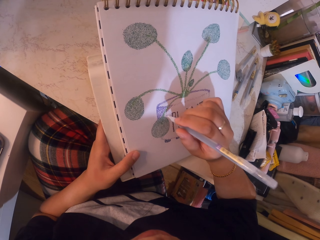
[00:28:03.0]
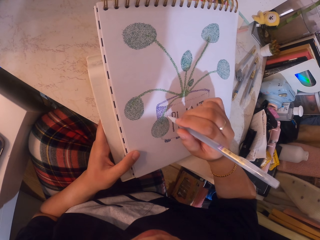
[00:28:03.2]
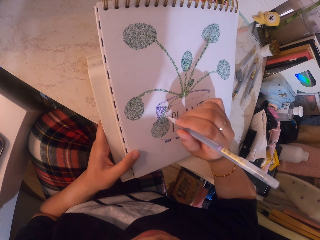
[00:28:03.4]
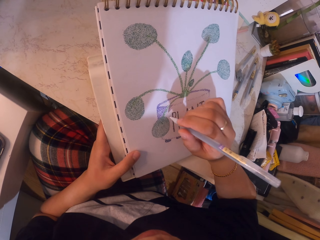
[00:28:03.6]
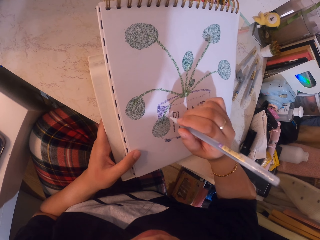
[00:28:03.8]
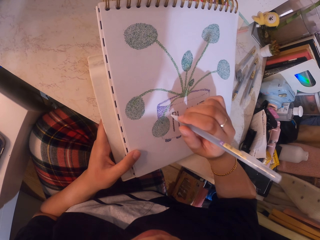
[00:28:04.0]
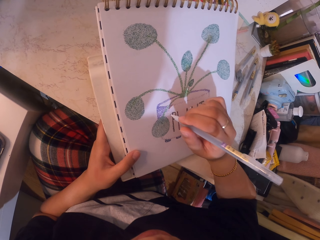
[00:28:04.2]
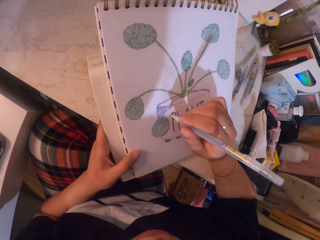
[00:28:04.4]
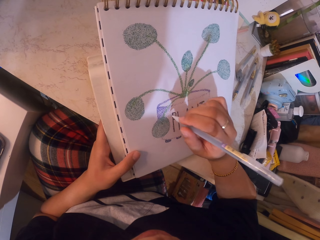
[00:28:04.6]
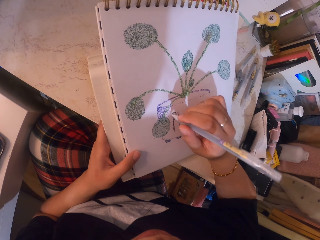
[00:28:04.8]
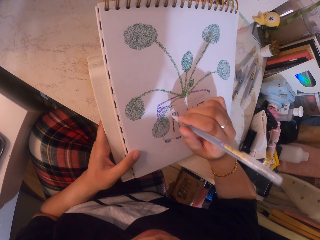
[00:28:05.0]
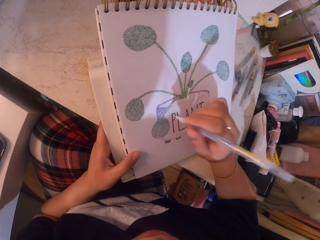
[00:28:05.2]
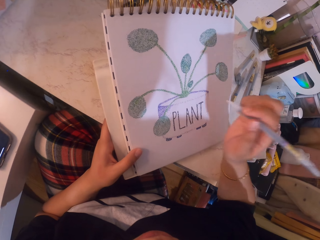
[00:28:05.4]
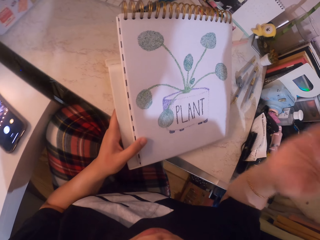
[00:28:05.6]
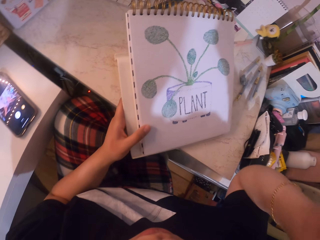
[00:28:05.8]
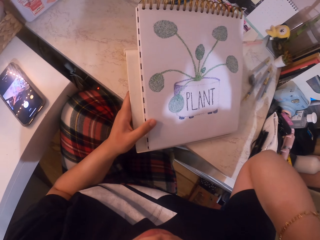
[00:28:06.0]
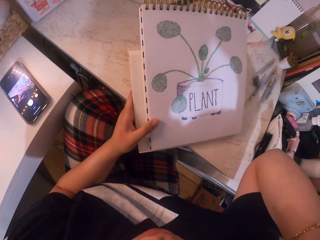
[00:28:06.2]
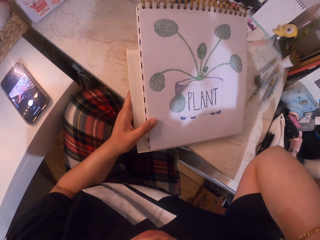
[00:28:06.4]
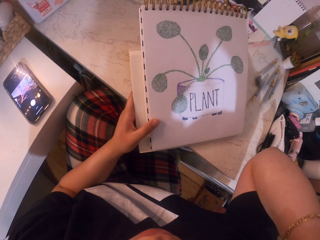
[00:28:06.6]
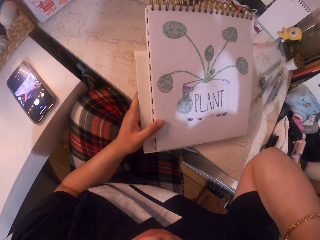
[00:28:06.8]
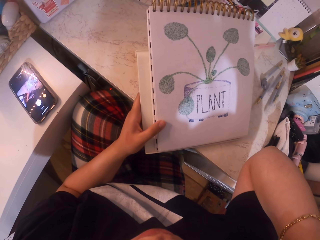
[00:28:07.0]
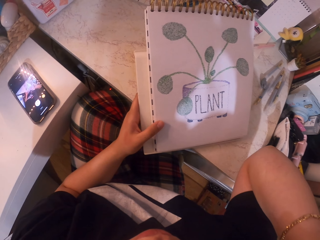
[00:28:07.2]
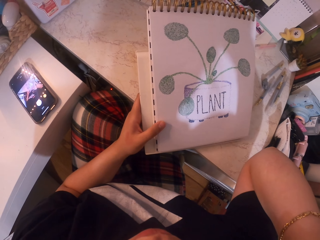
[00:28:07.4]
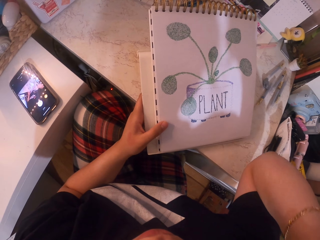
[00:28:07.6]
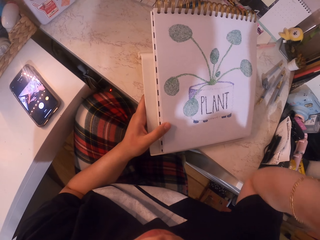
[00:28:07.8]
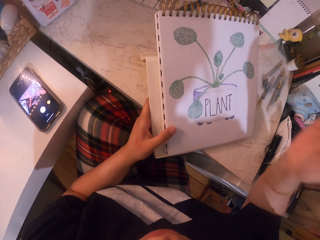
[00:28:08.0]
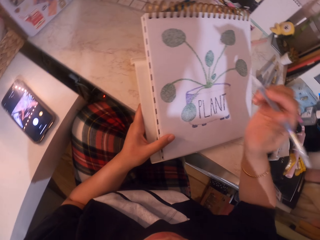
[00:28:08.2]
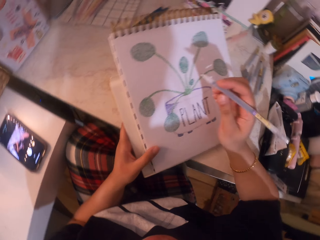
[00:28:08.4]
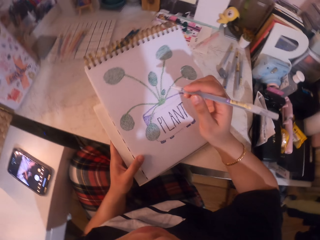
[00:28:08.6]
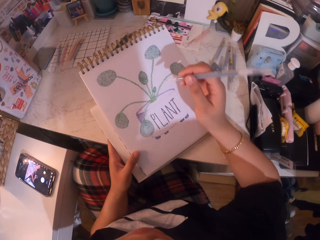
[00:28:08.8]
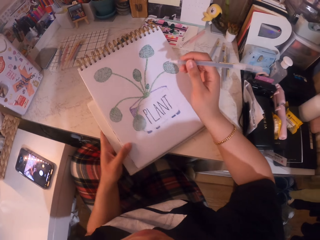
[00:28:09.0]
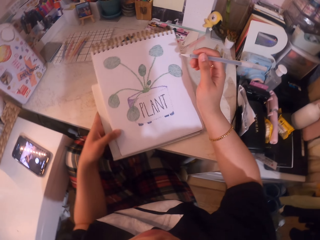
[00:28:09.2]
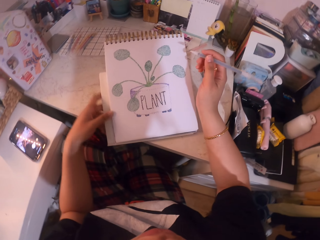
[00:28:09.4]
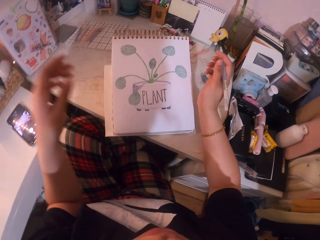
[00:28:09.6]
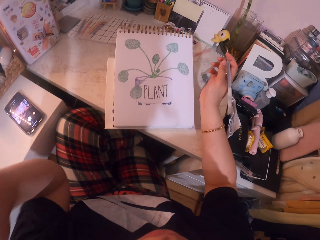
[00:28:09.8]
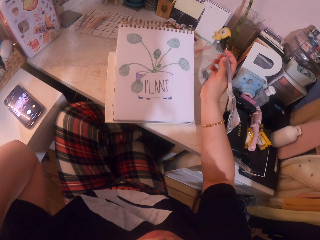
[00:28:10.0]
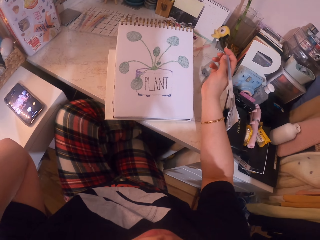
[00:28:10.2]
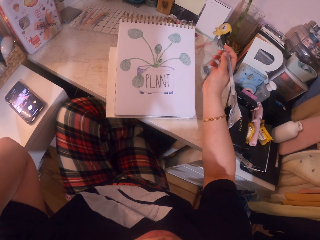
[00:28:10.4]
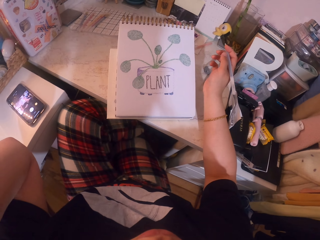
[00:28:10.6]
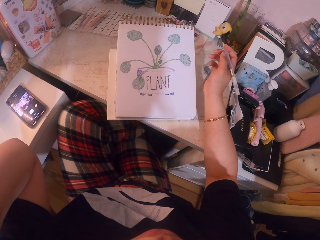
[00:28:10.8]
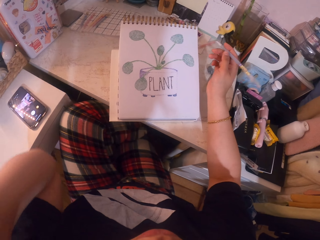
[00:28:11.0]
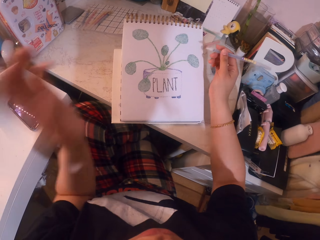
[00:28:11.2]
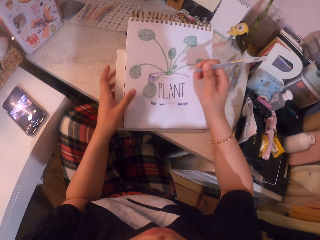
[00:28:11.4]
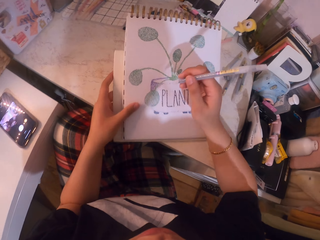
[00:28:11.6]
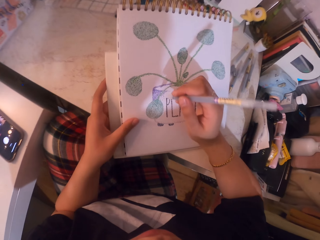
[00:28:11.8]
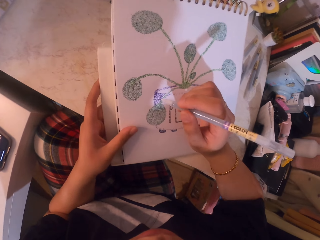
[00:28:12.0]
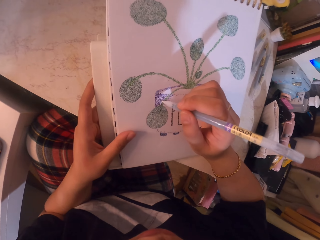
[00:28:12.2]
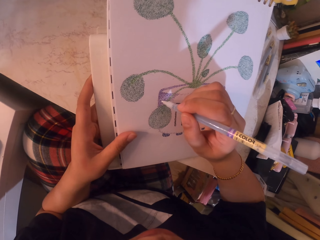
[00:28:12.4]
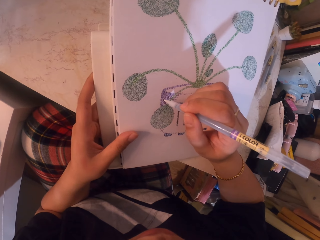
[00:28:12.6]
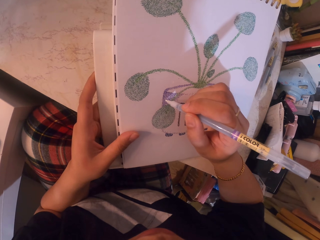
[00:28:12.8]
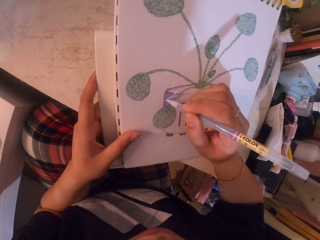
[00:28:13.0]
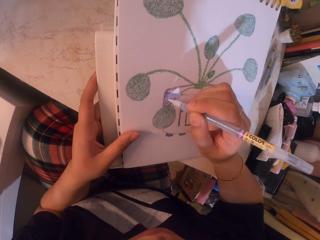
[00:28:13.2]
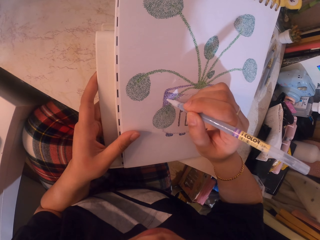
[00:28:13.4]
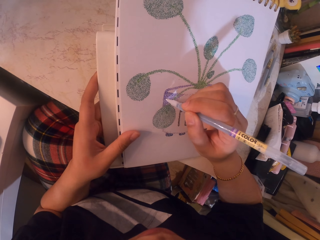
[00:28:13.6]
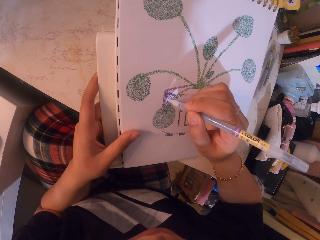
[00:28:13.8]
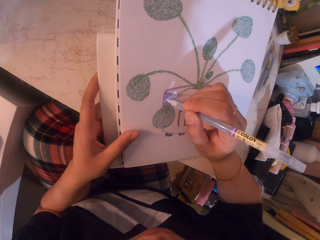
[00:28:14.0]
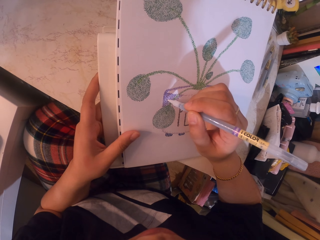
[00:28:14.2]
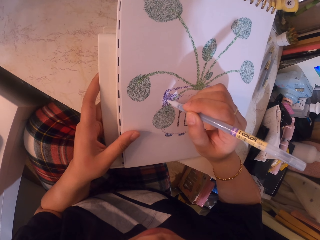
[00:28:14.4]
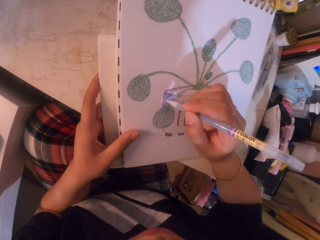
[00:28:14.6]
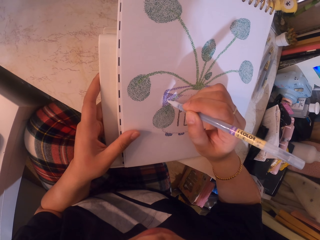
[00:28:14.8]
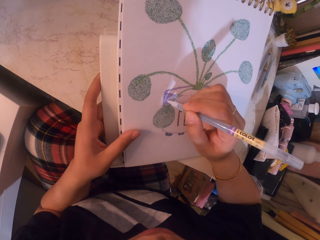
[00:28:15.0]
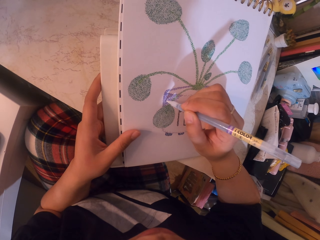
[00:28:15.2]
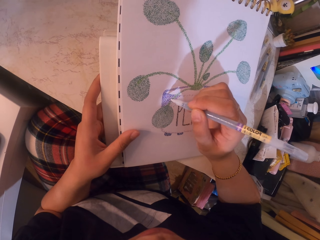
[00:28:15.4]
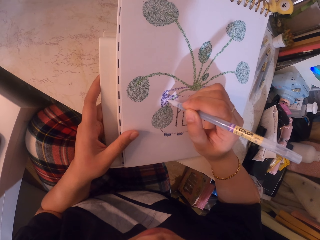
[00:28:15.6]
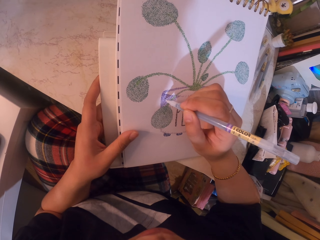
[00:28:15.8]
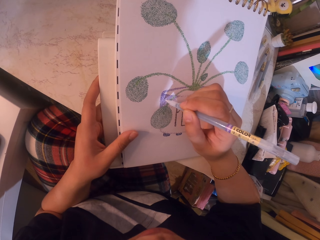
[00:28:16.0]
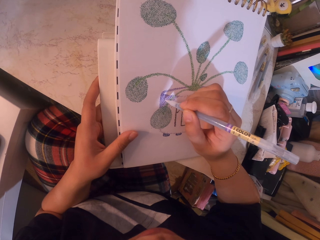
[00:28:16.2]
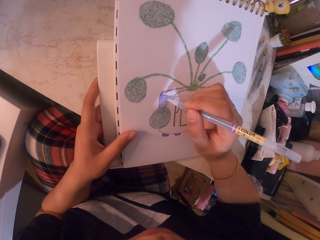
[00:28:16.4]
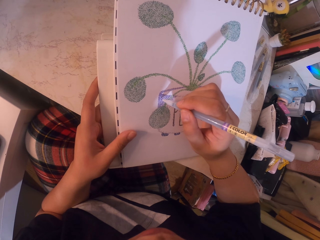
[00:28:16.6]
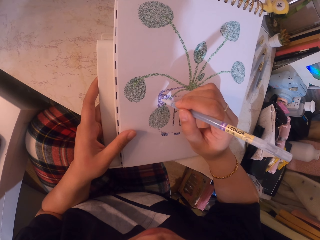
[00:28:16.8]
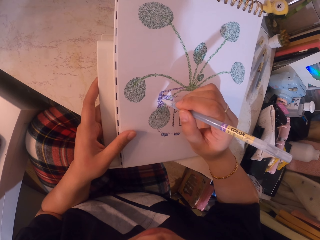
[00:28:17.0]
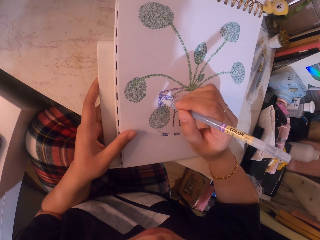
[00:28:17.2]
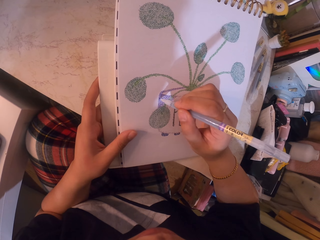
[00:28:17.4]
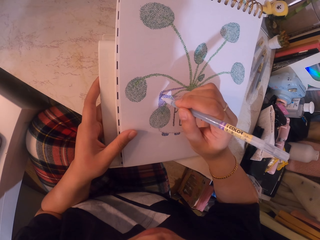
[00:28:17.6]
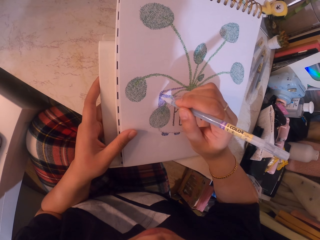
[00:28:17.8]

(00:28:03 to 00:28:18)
The camera wearer stares at the drawing. They move the book holder forward. They stare at the drawing. They apply glitter on the drawing with the glitter pen.

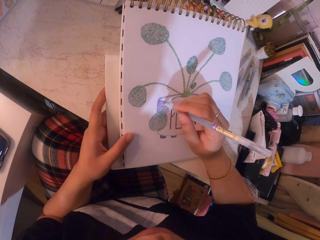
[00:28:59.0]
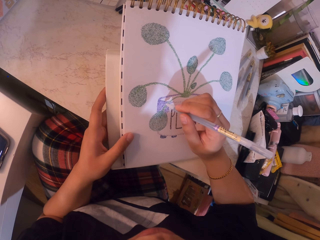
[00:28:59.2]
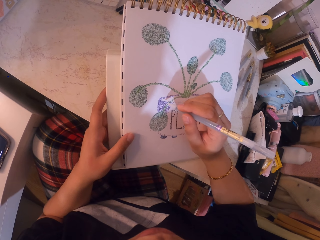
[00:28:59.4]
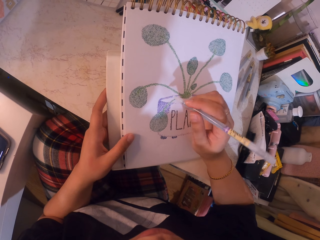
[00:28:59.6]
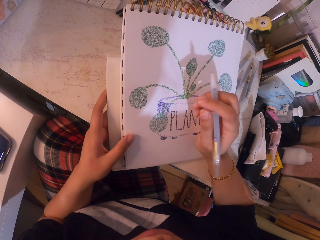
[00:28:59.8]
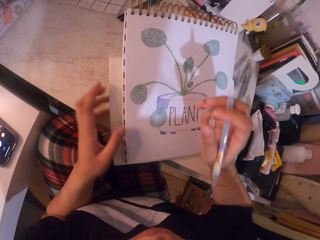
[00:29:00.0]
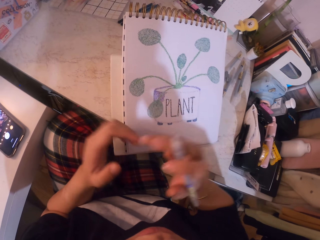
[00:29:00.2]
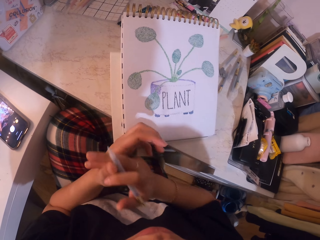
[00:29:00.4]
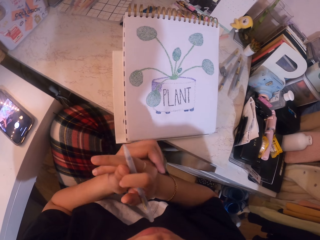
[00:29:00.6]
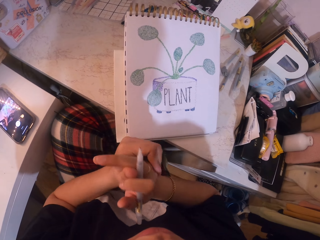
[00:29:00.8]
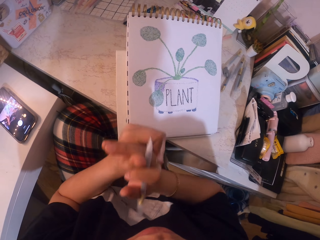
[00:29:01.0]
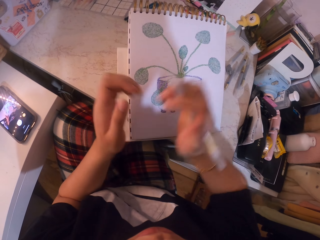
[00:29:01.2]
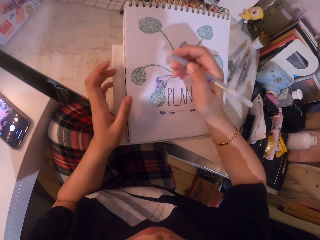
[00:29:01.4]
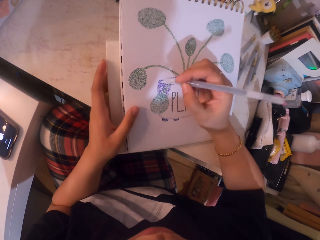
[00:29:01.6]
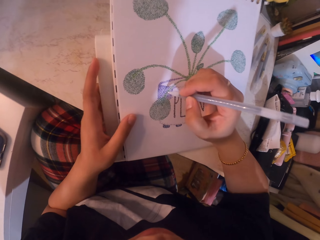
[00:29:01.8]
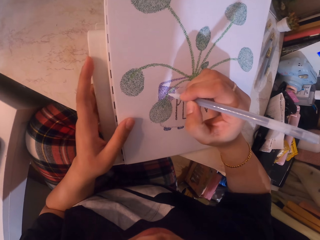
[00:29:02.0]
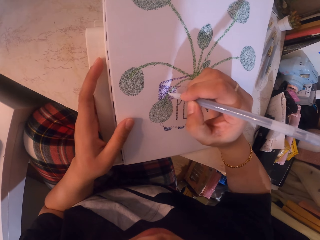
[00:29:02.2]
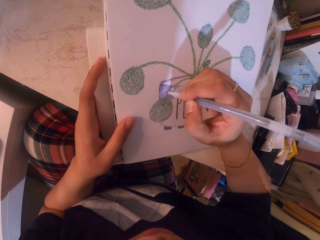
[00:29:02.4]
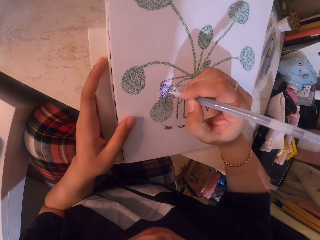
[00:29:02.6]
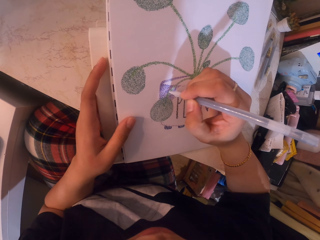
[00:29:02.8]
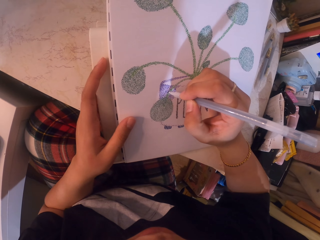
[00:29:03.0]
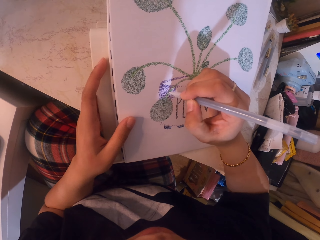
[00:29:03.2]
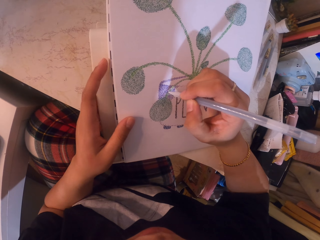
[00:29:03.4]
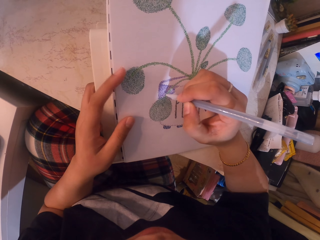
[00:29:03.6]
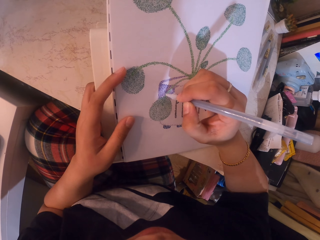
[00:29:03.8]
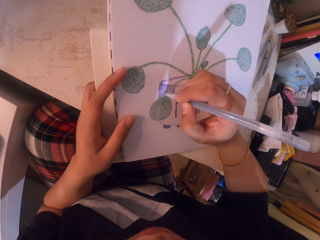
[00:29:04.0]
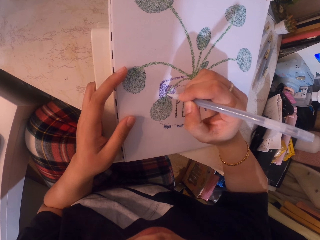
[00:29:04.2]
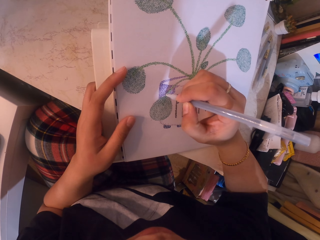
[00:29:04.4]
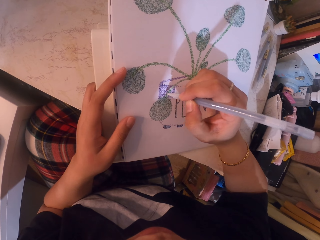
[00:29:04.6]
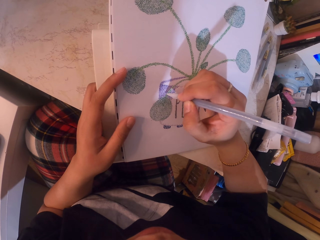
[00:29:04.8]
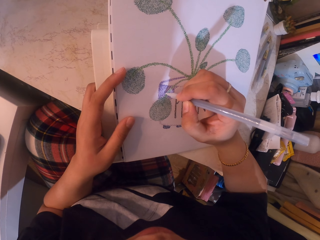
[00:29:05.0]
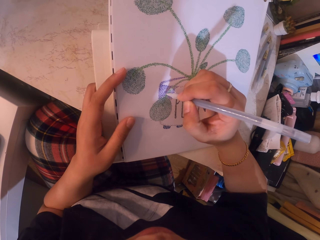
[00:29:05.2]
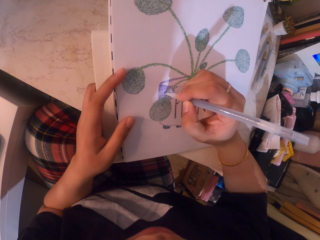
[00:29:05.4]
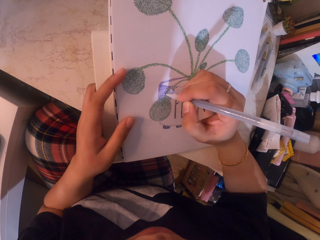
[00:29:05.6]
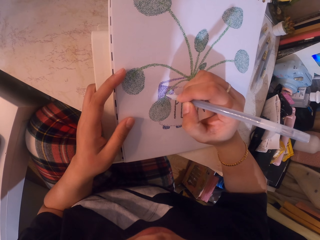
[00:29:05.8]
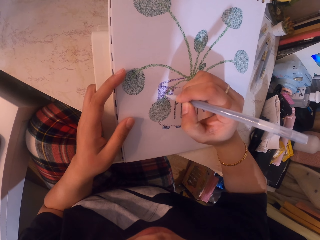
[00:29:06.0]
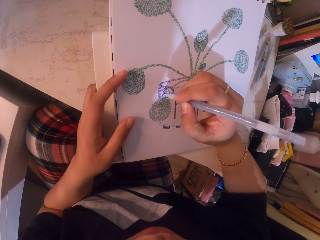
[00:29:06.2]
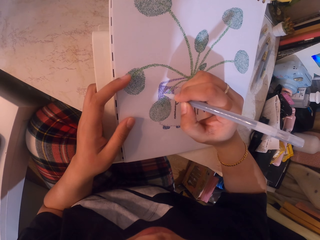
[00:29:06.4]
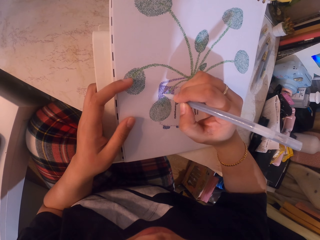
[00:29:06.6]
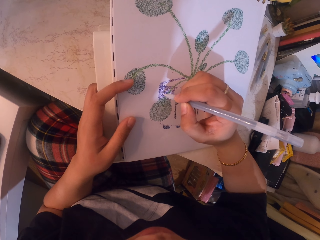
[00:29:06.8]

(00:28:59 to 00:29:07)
The camera wearer presses on his finger. He applies glitter on the drawing with the glitter pen.
